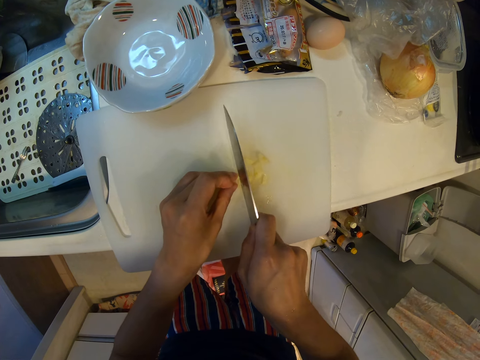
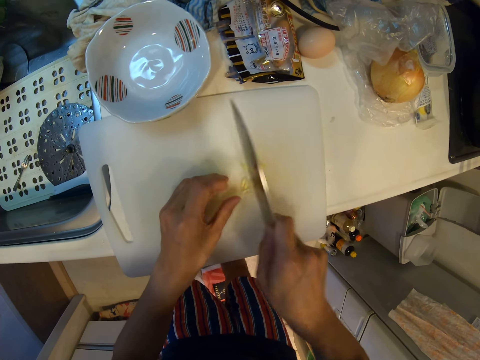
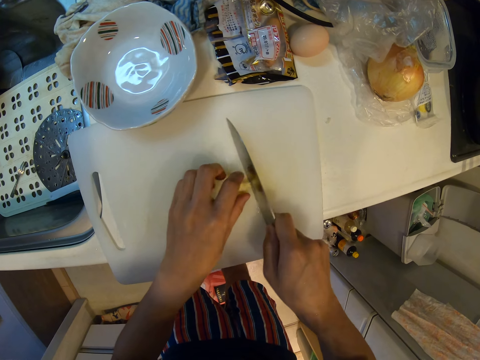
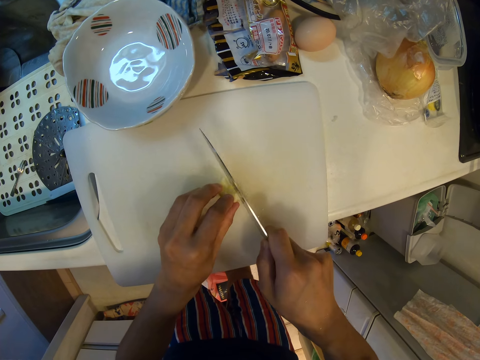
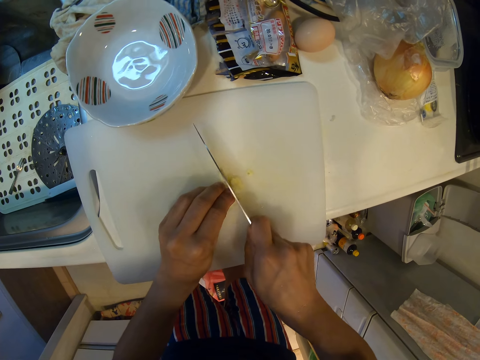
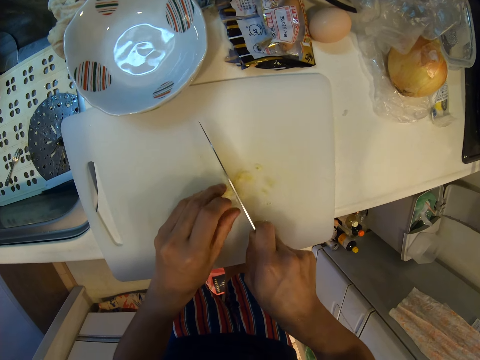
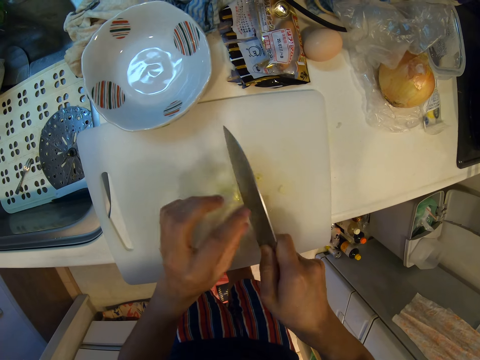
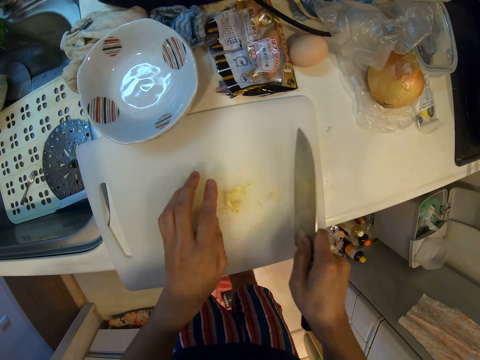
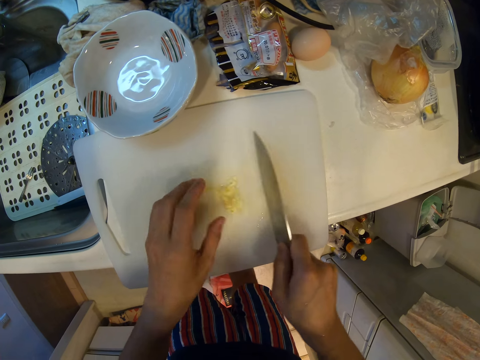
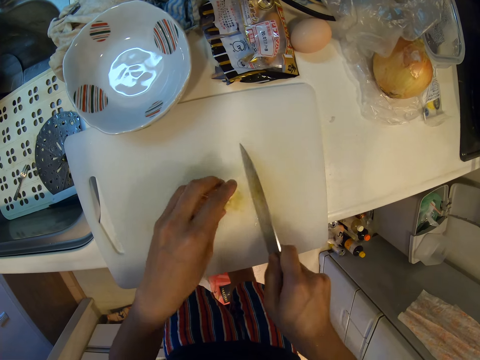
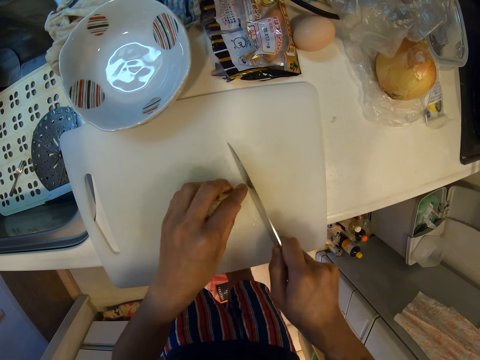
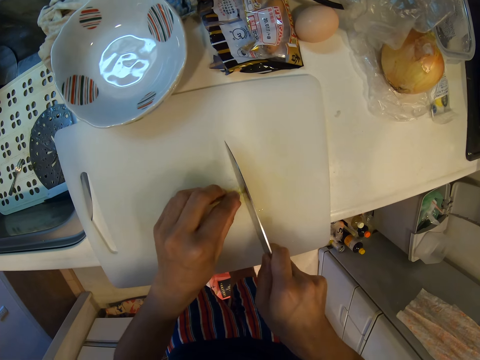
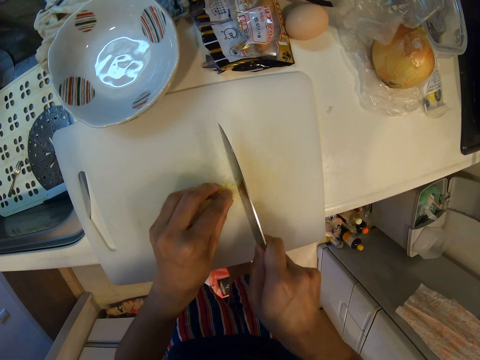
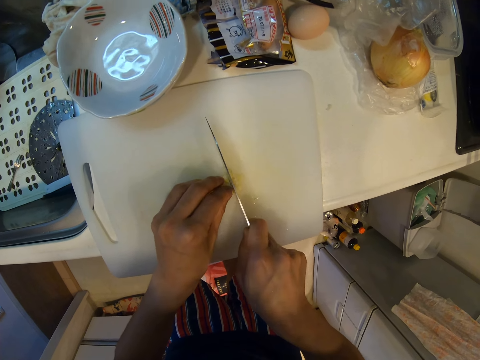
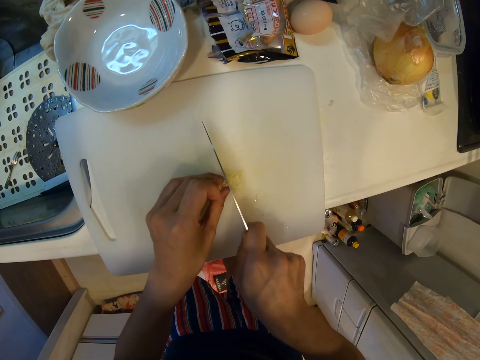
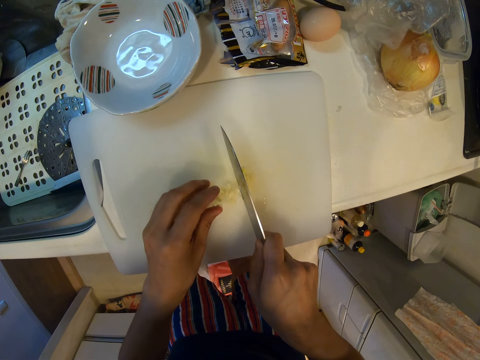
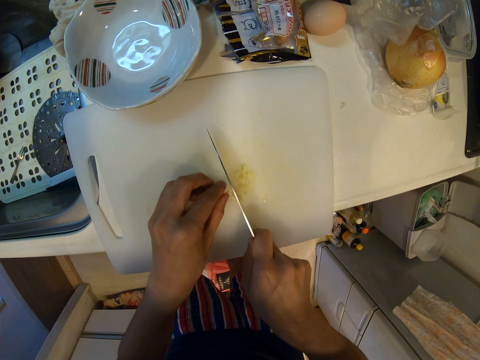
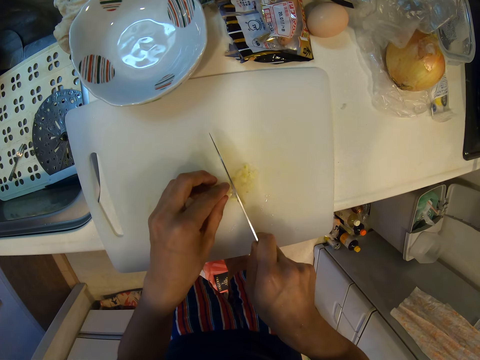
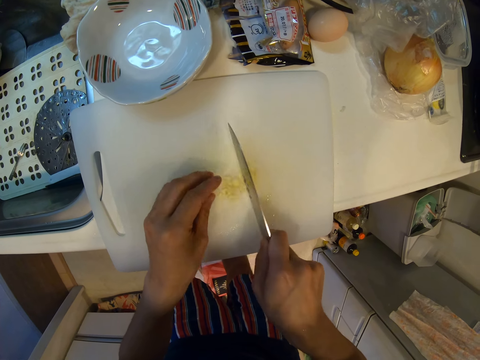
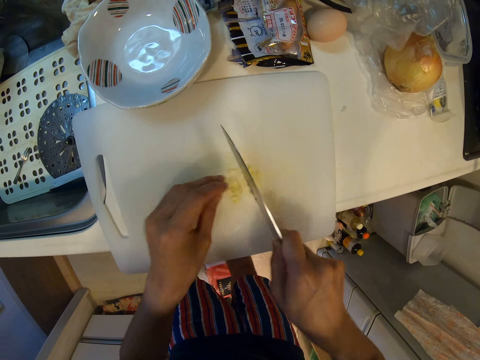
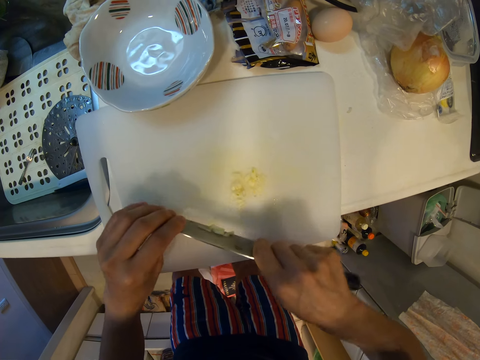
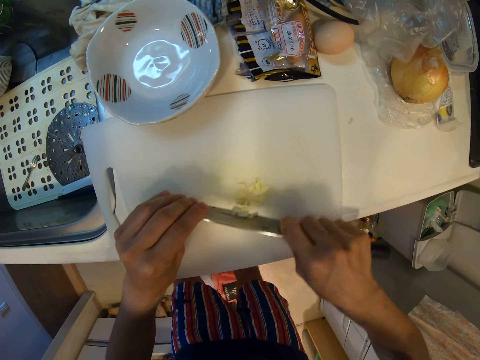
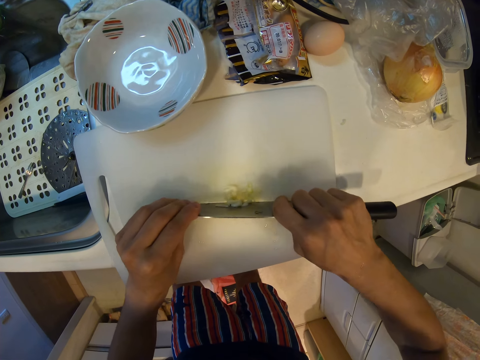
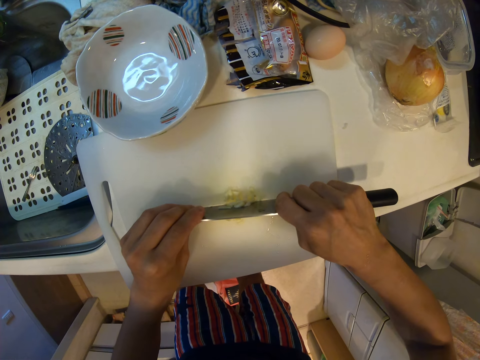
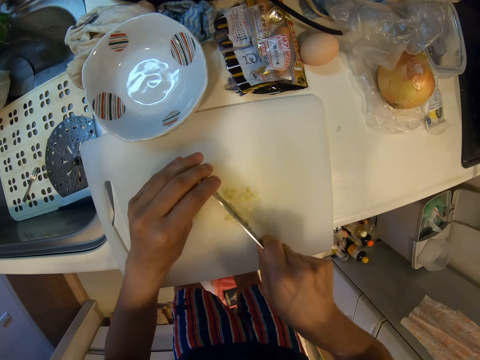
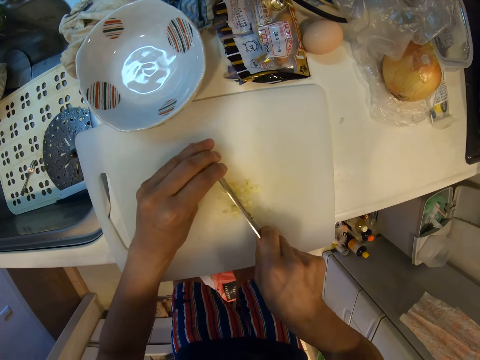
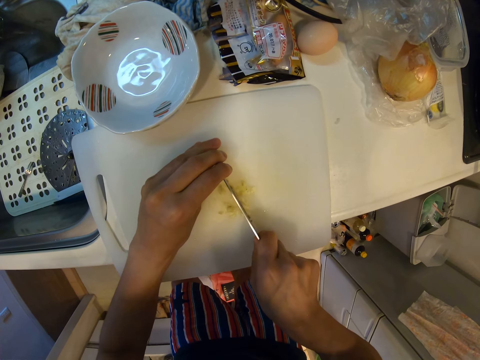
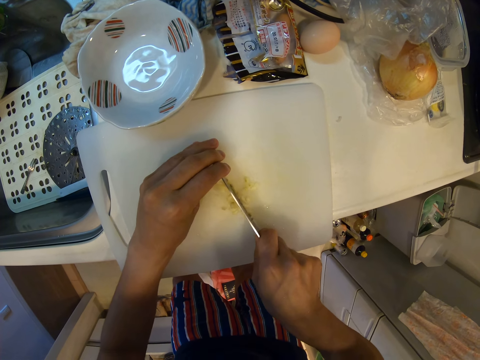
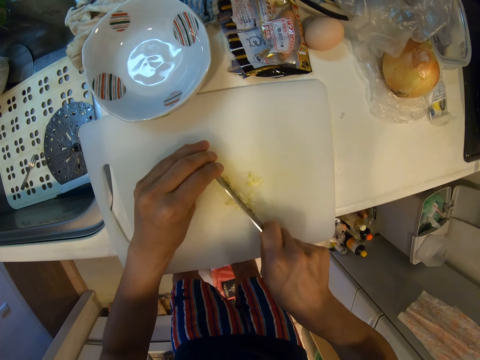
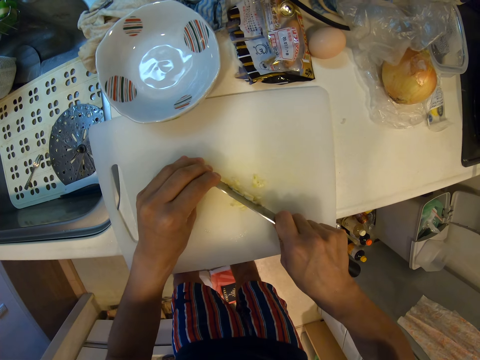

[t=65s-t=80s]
The camera wearer holds the pieces of garlic. They cut the garlic into pieces. They put the pieces of garlic together. They cut the garlic into pieces. They hold the knife. They cut the garlic into pieces.

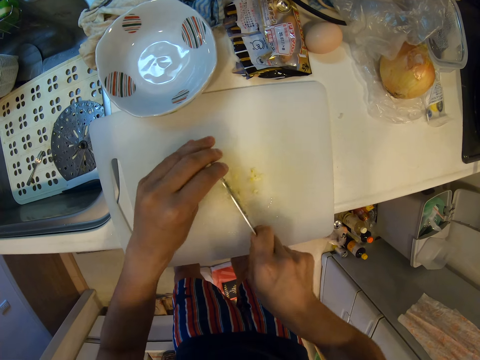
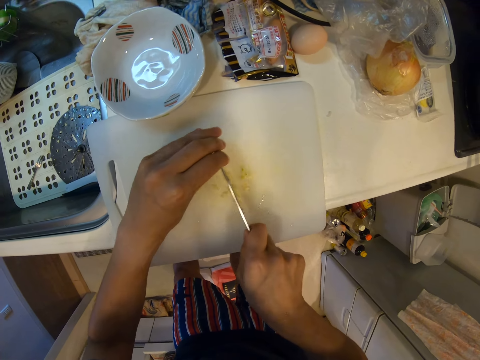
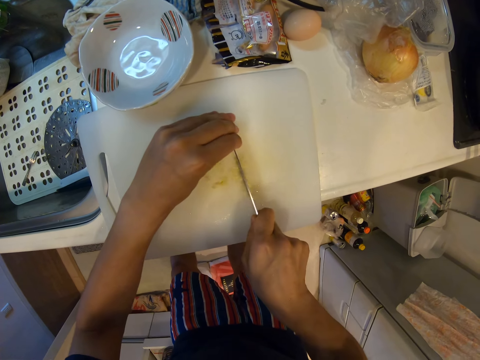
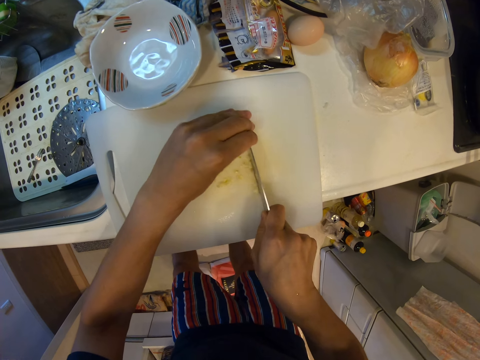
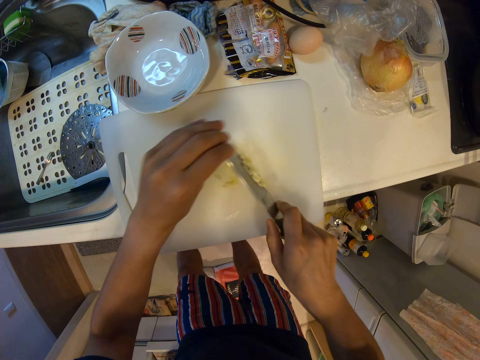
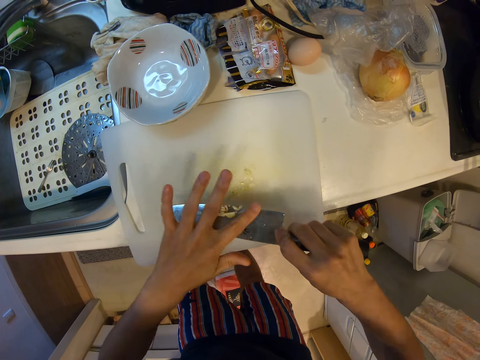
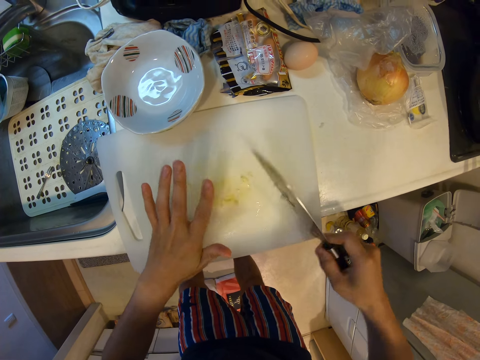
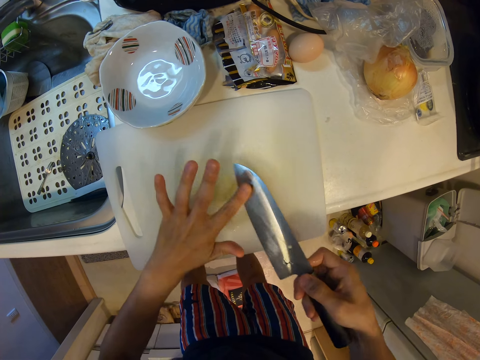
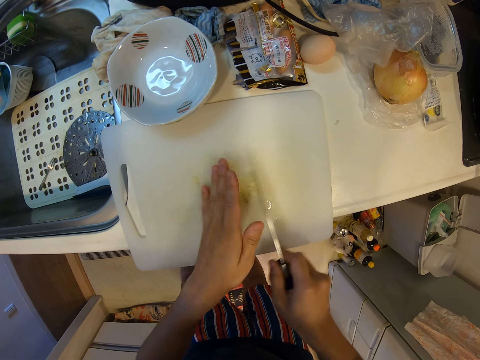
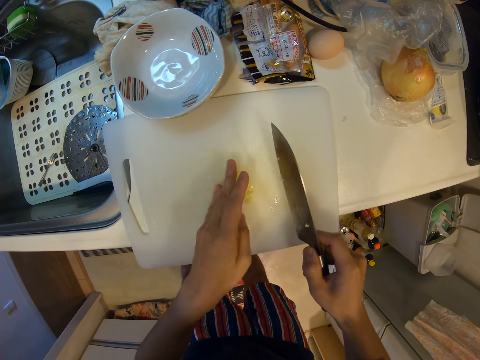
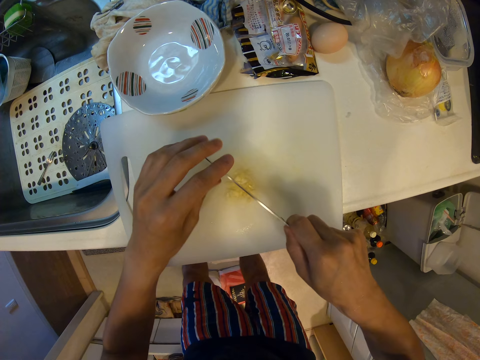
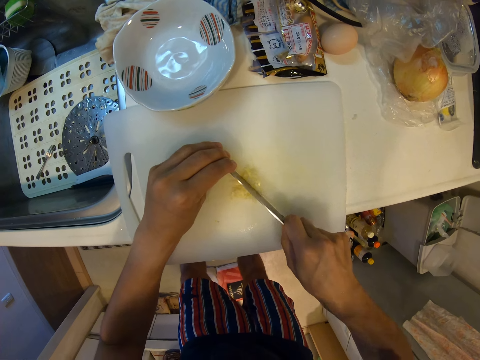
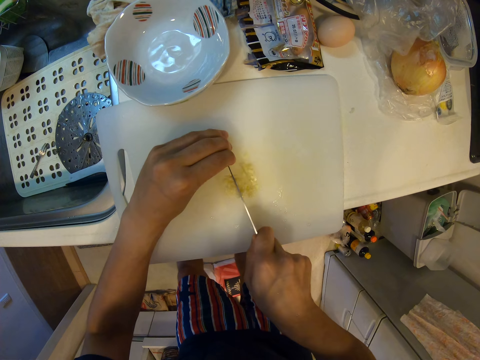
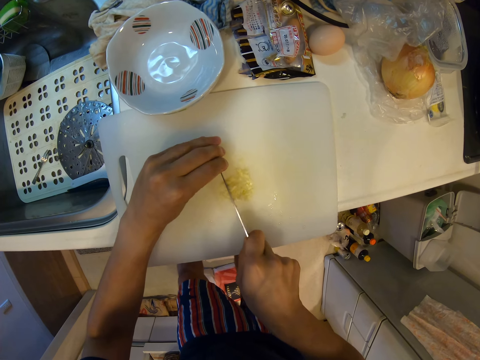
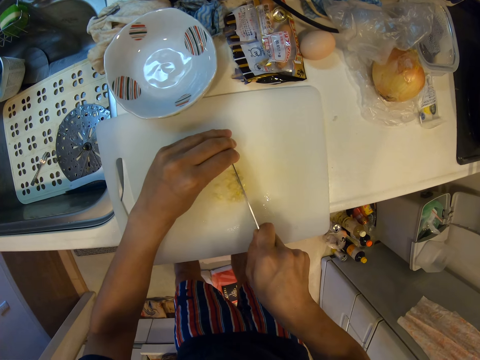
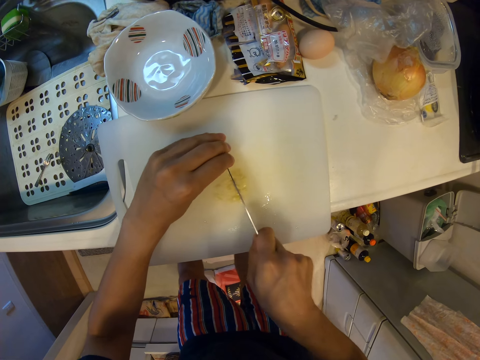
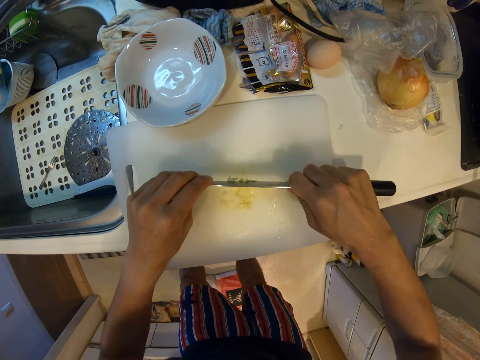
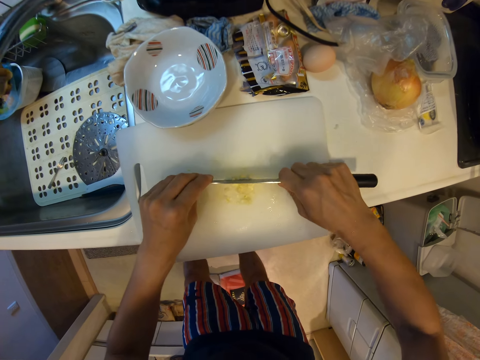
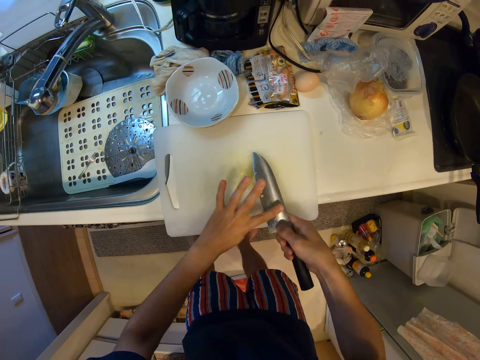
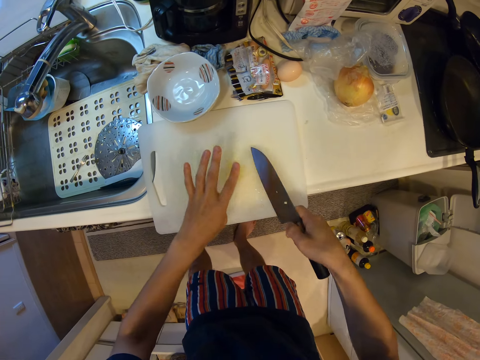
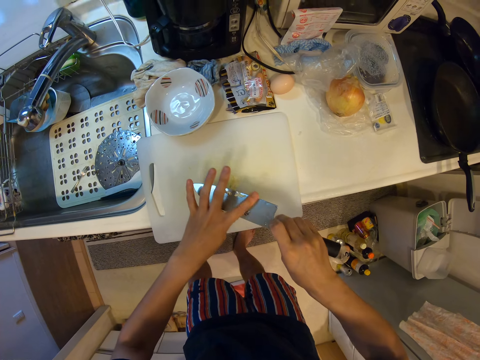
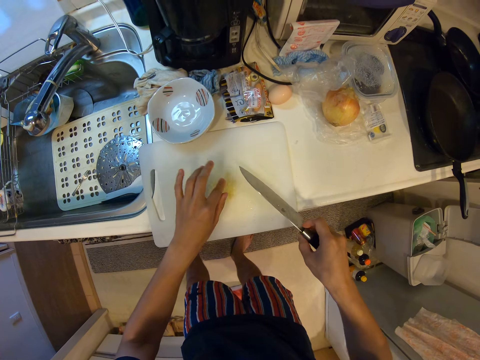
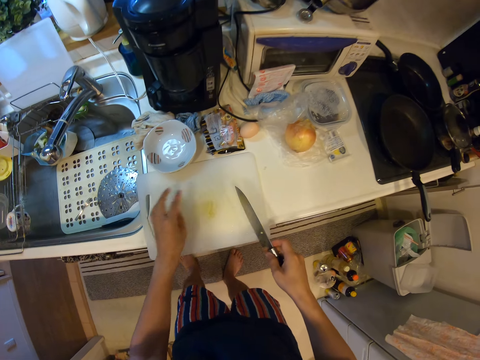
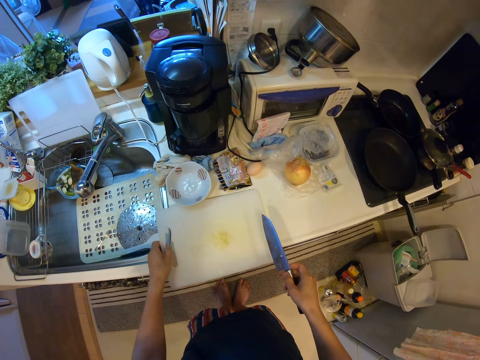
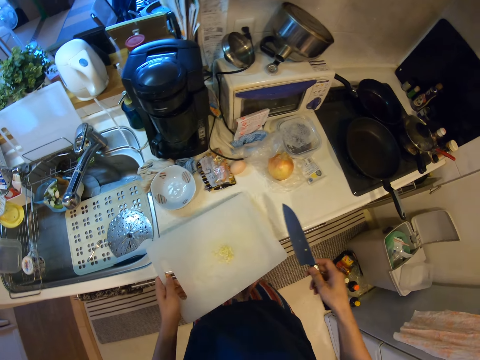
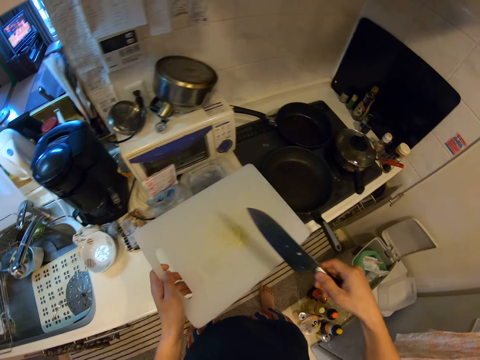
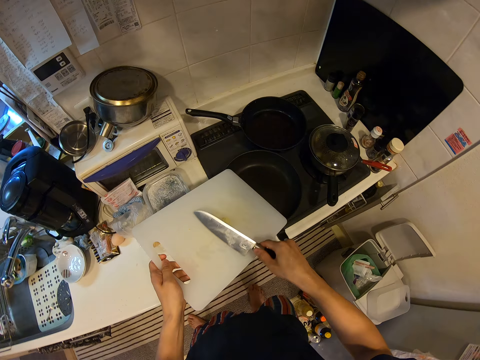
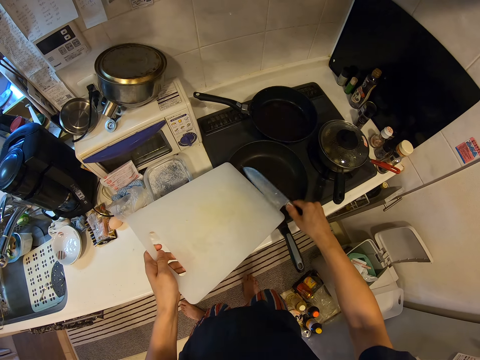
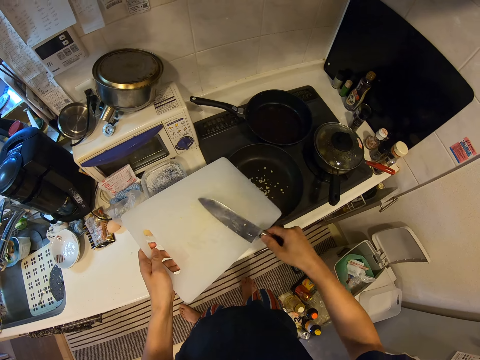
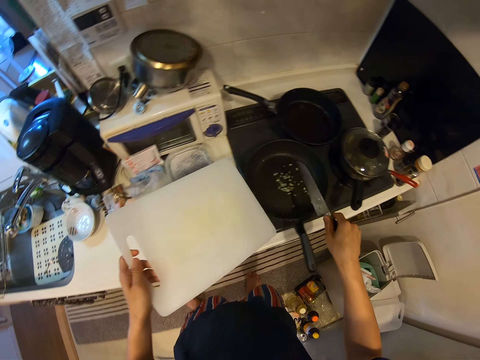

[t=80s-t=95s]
The camera wearer removes the pieces of garlic from the knife. They put the pieces of garlic together. They cut the garlic into pieces. They remove the pieces of garlic from the knife. They pick up the cutting board. They hold the cutting board. They put the pieces of garlic in the pan.
